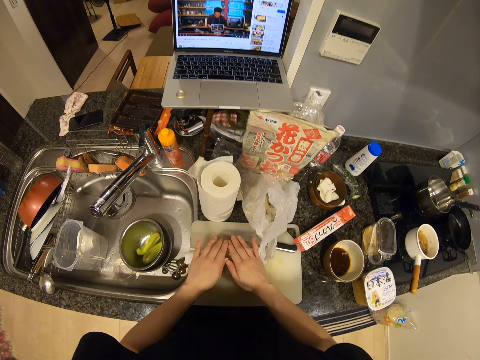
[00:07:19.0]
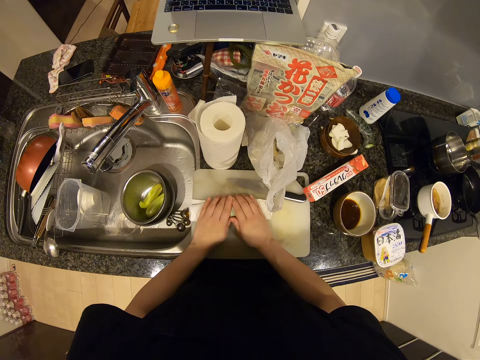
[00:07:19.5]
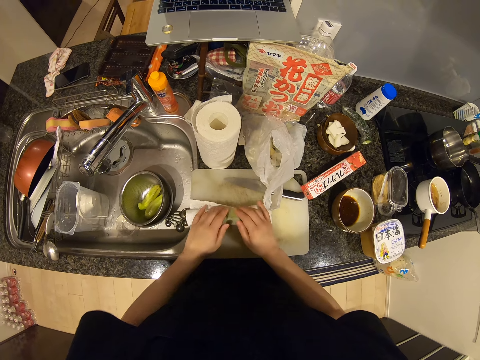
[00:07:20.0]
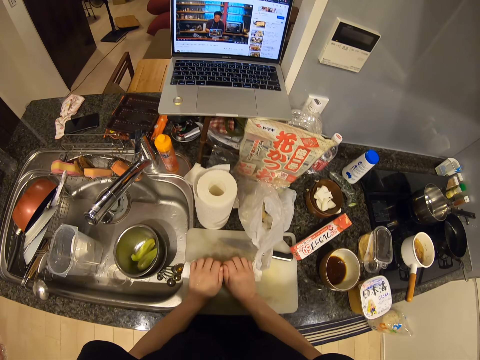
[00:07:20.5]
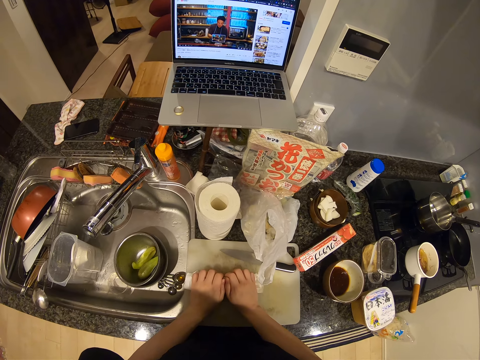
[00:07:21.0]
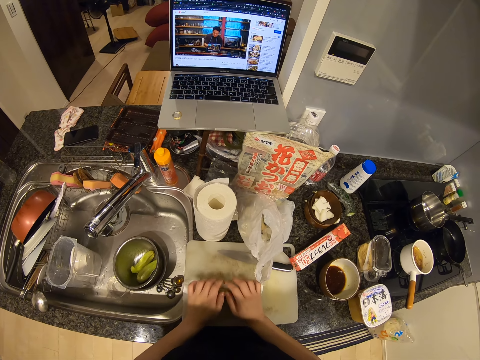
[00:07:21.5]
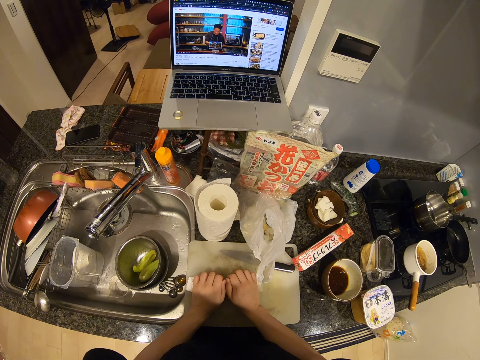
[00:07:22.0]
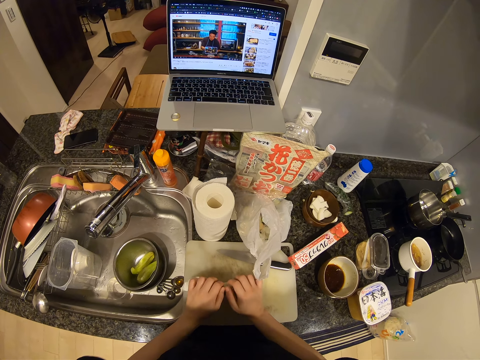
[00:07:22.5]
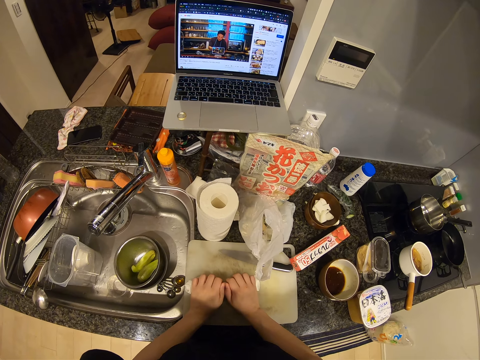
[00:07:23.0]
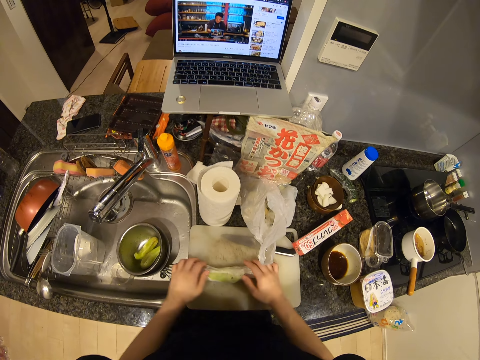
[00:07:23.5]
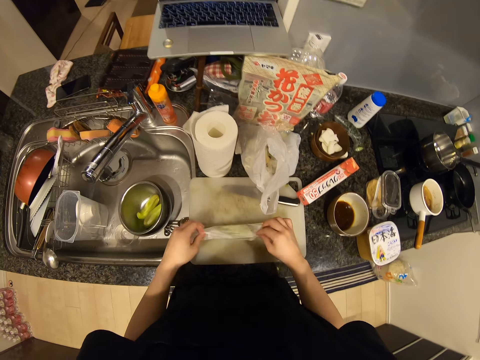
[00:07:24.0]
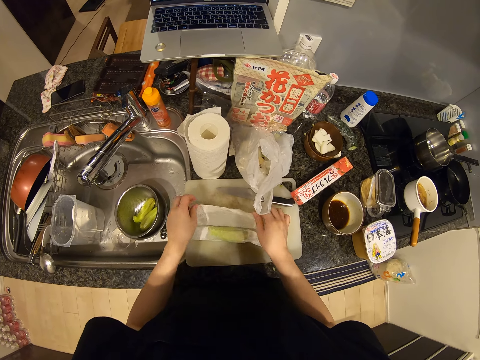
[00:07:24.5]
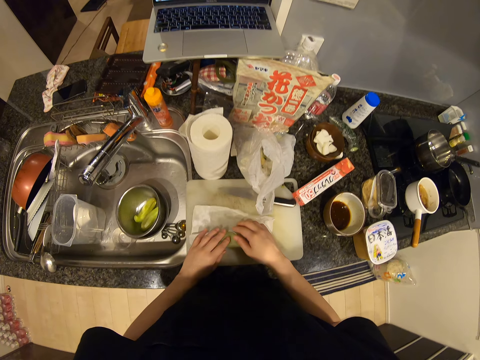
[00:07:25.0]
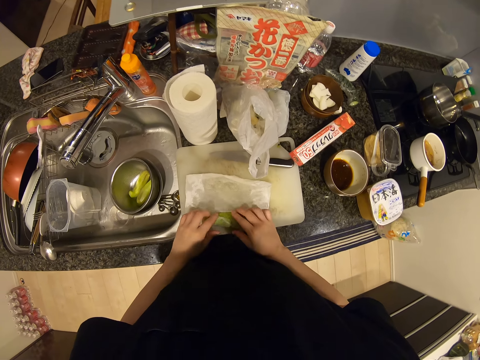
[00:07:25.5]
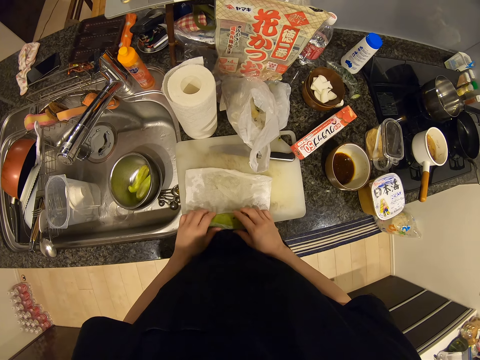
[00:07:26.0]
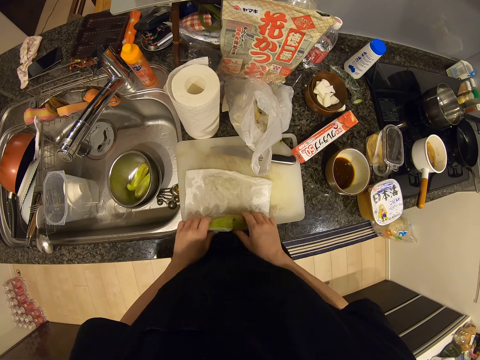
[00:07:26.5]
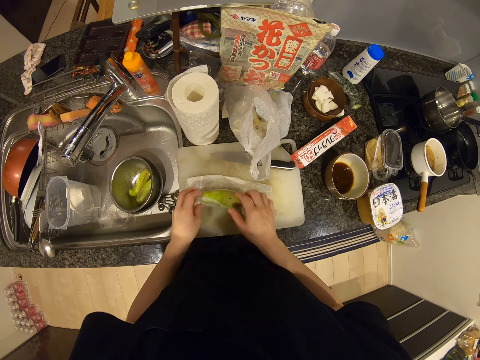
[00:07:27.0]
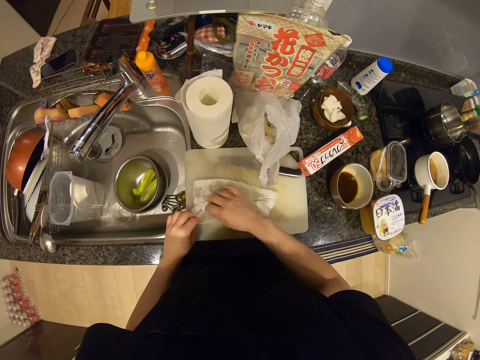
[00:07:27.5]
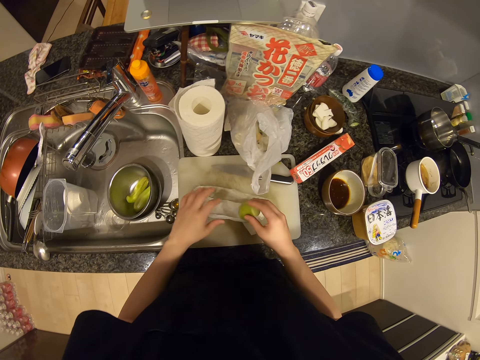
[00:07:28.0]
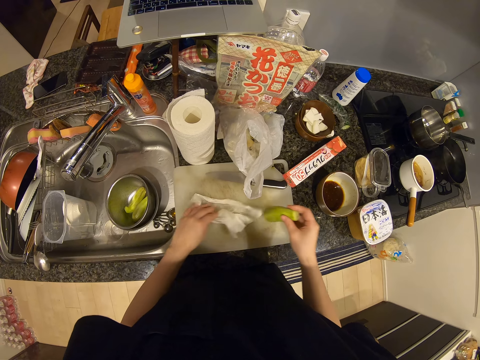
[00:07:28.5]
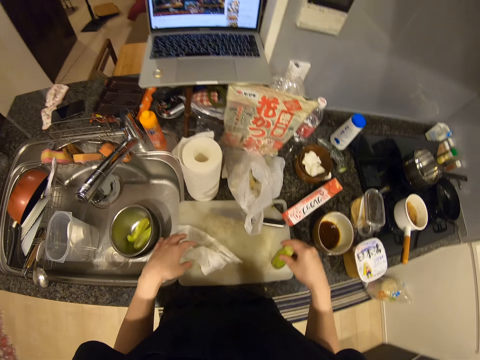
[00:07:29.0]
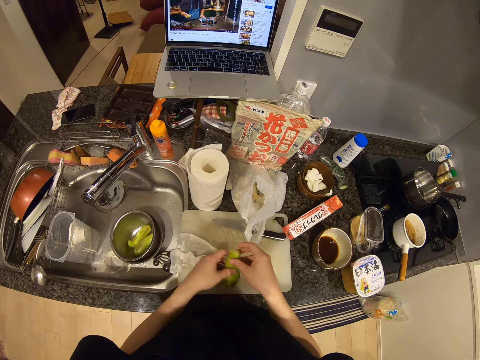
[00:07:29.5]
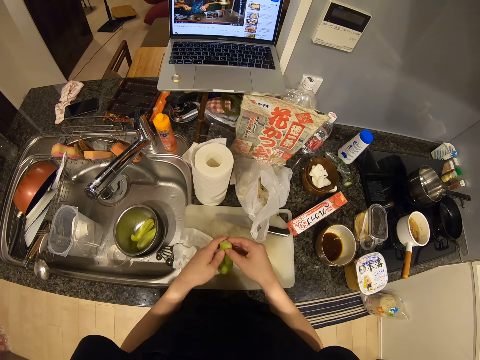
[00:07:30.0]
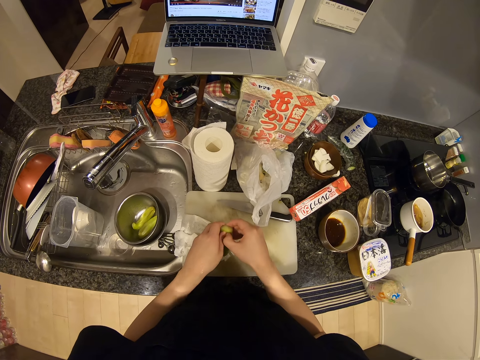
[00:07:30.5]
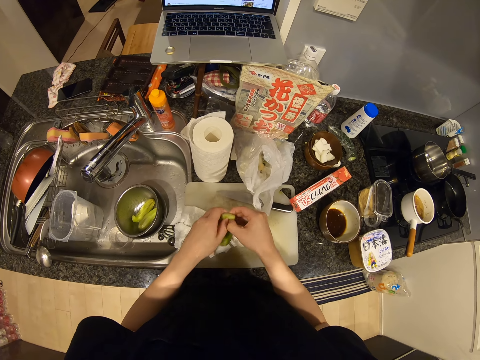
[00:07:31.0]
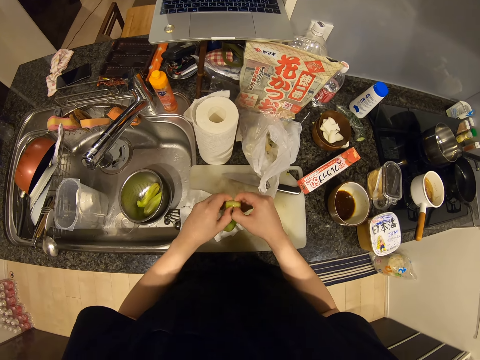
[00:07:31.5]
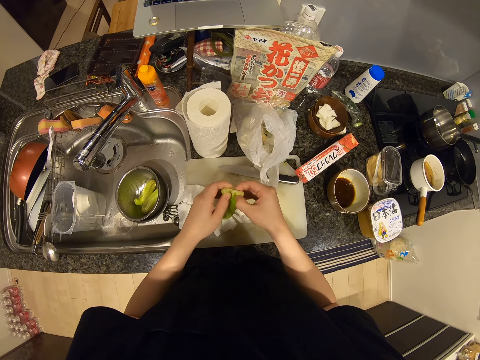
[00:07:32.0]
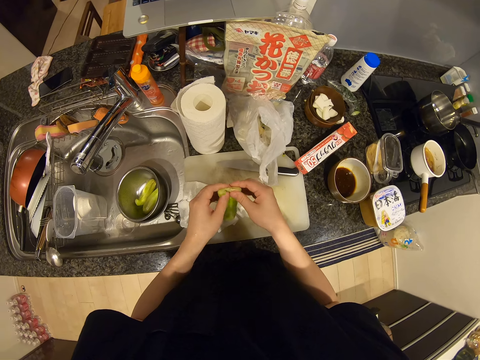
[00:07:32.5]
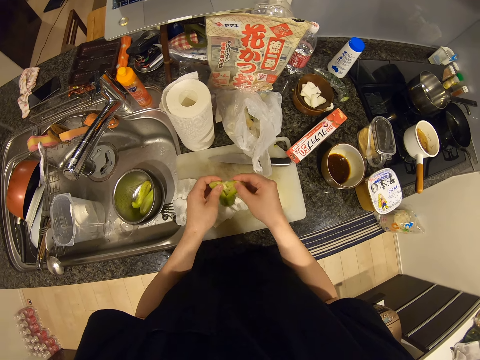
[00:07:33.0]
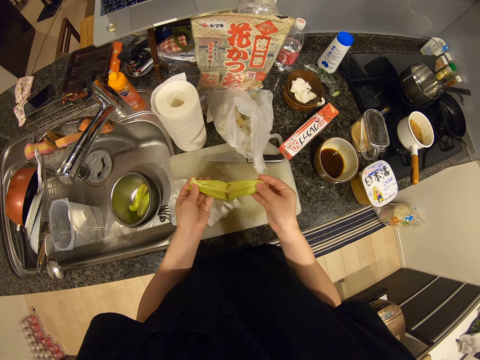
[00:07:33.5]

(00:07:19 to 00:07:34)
The camera wearer holds the cucumber. She moves the hand. She moves the hand again. She unwraps the bottle gourd. She picks up the bottle gourd. She divides the bottle gourd into two with her hand on the chopping board.

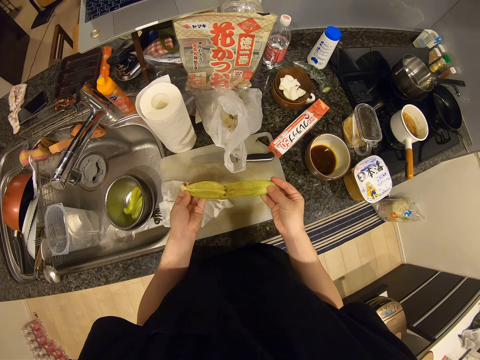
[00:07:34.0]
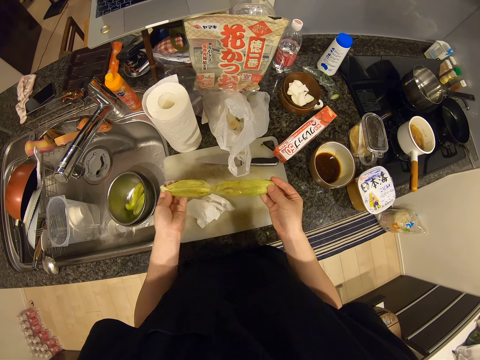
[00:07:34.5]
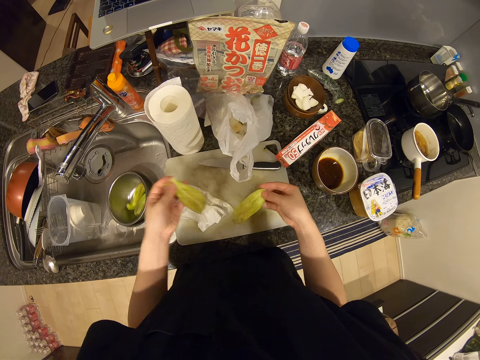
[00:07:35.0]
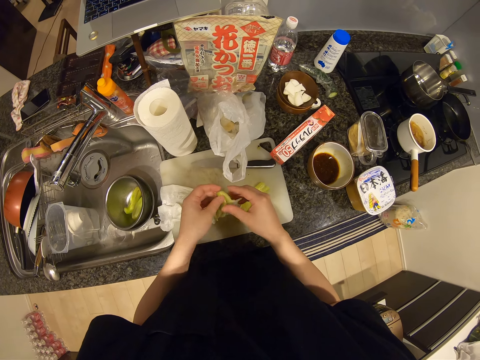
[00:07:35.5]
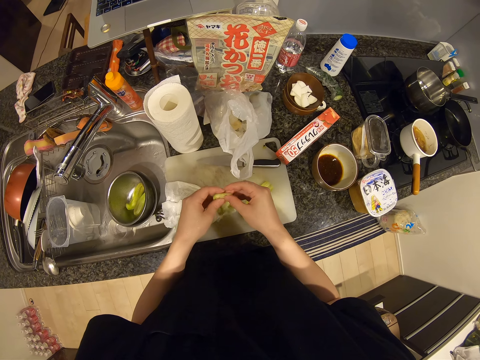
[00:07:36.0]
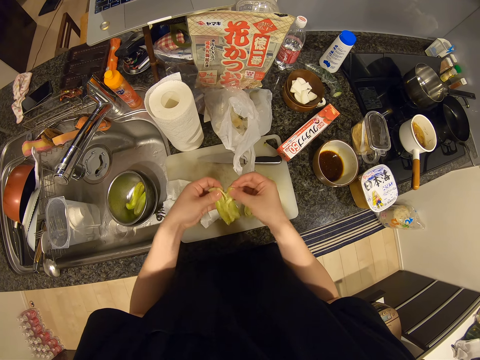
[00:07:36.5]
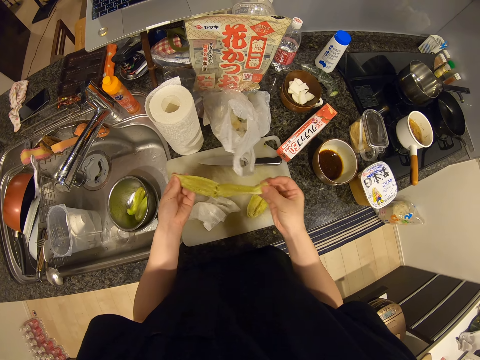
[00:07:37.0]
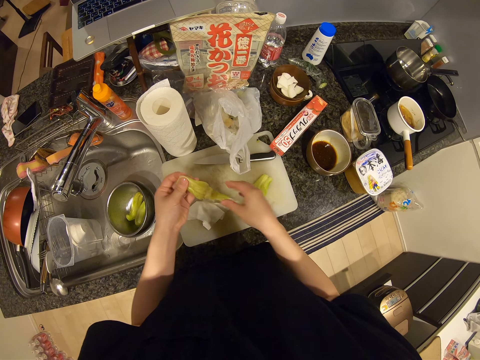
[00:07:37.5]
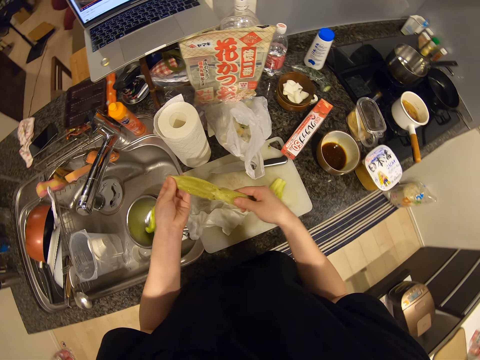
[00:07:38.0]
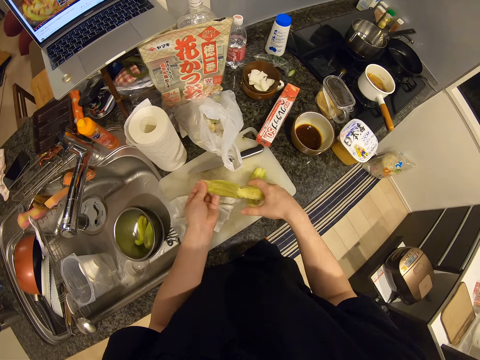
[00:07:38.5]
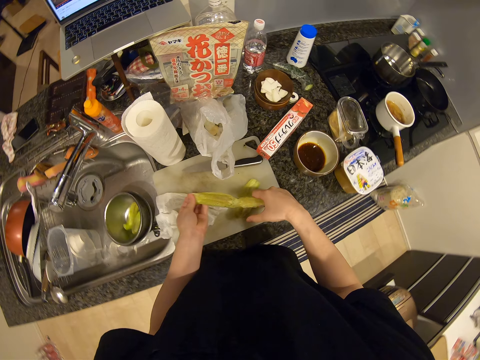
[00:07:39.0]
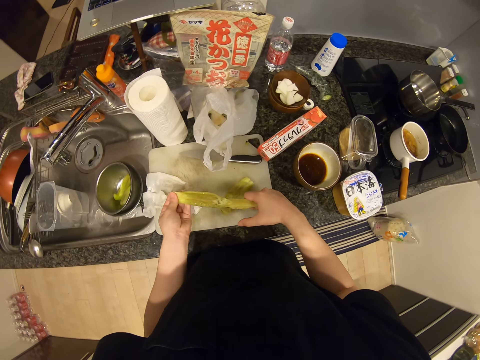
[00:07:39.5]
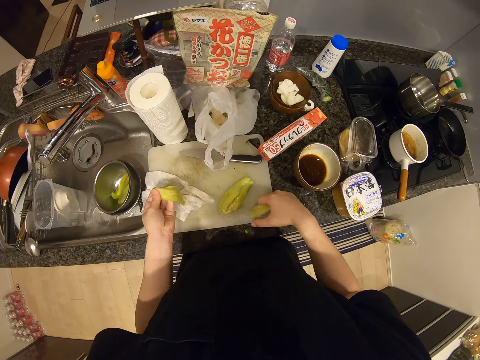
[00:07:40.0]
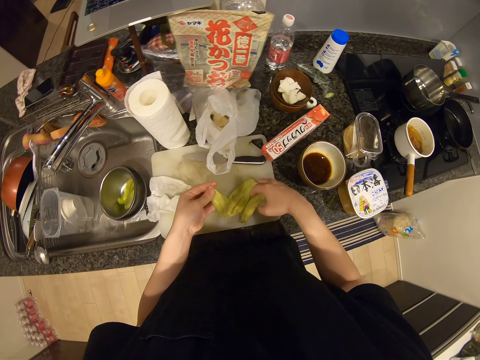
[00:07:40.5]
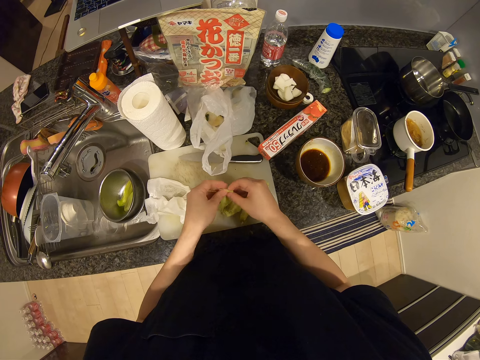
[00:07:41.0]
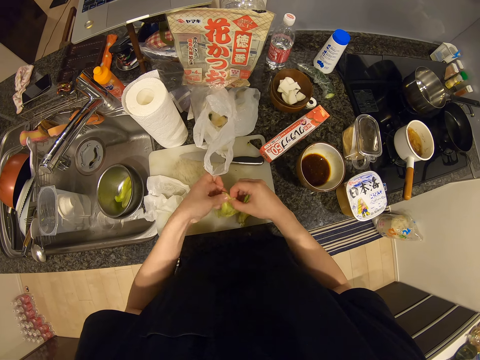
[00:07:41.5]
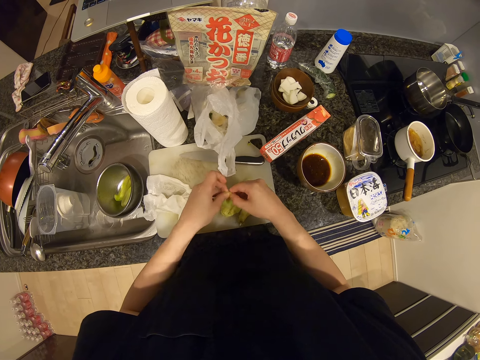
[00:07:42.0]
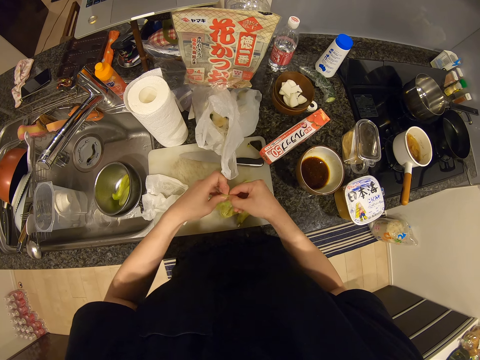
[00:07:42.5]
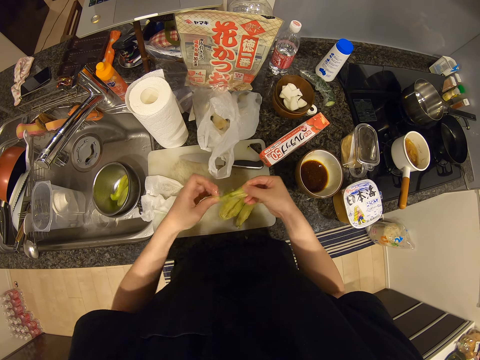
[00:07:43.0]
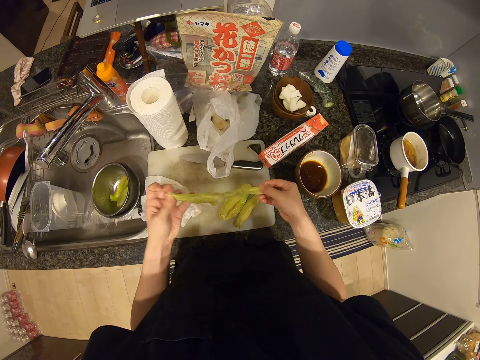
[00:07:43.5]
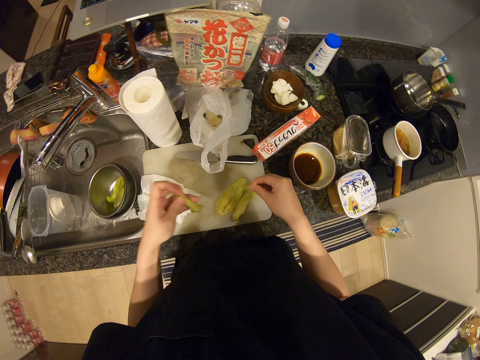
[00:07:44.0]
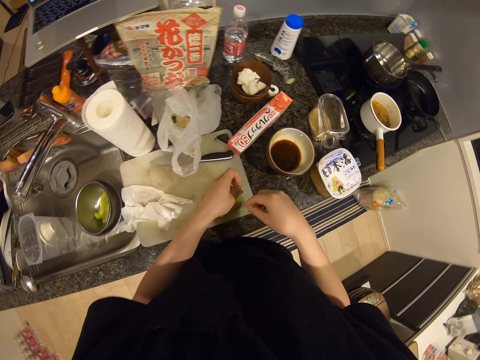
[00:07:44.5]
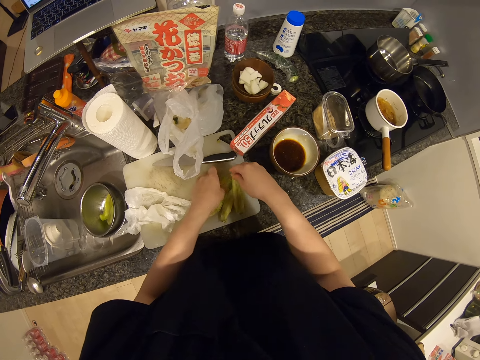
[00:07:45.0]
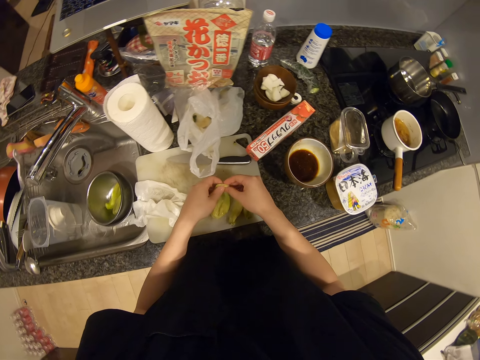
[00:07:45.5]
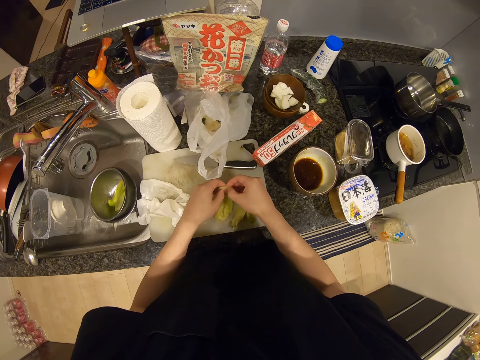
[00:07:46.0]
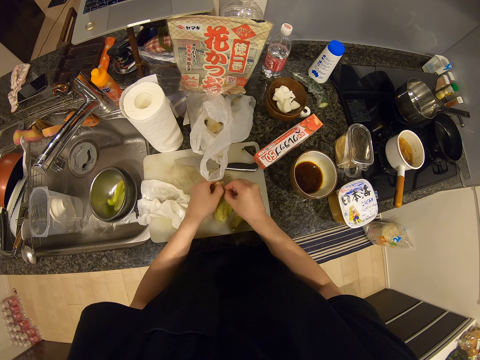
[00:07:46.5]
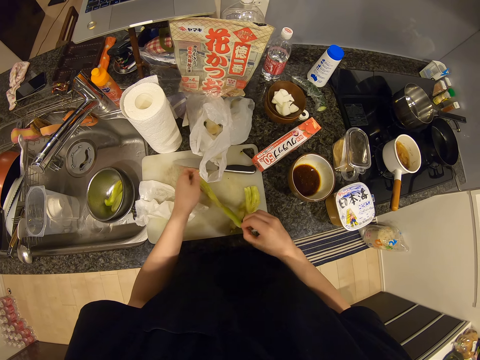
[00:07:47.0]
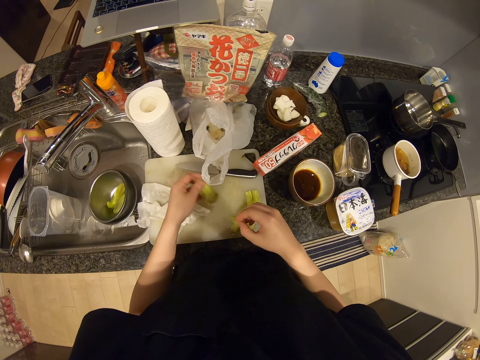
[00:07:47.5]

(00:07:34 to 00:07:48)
The camera wearer drops one half of the bottle gourd on the chopping board. She divides the bottle gourd in her hand into two with her hand. She drops one half of the bottle gourd on the chopping board. She divides the bottle gourd in her hand into two with her hand. She drops one half of the bottle gourd on the chopping board. She drops the other half of the bottle gourd on the chopping board. She picks the bottle gourd on the table. She divides the bottle gourd into two with her hand.
